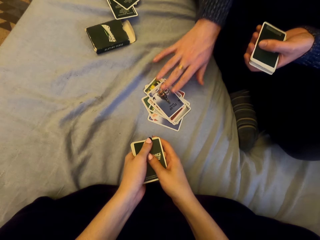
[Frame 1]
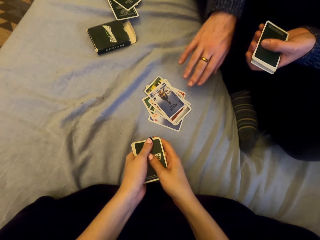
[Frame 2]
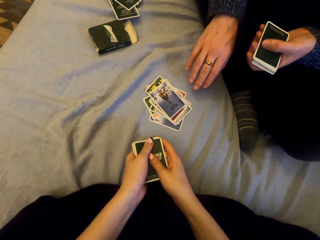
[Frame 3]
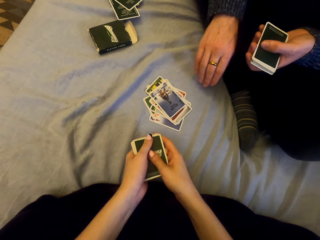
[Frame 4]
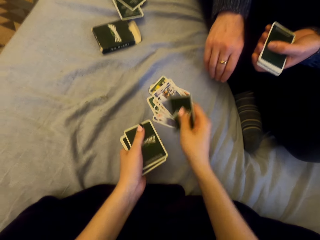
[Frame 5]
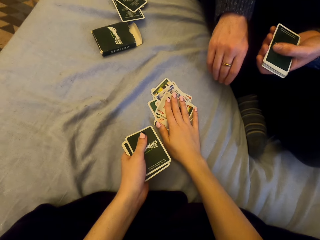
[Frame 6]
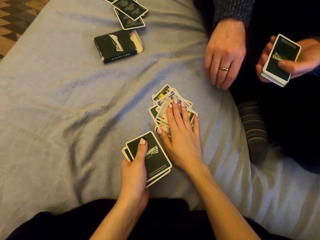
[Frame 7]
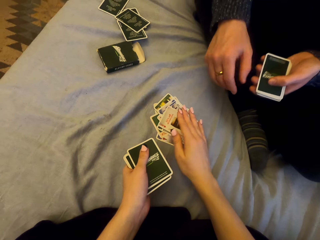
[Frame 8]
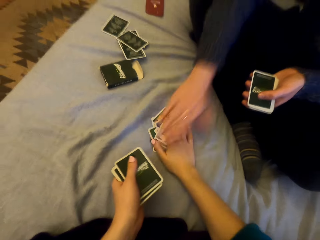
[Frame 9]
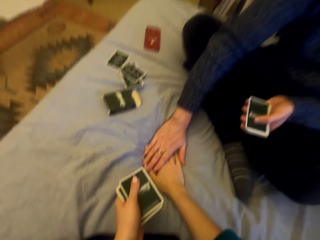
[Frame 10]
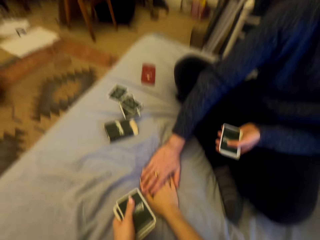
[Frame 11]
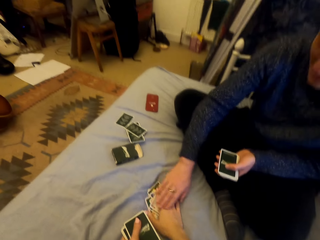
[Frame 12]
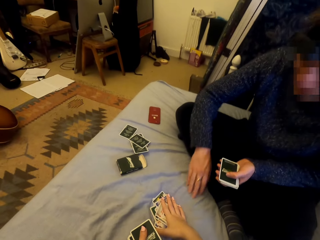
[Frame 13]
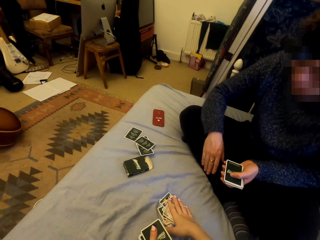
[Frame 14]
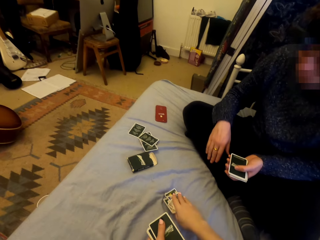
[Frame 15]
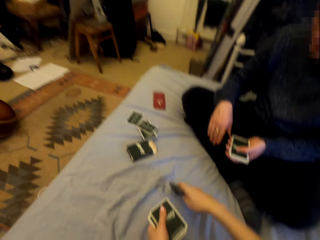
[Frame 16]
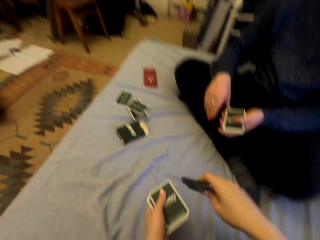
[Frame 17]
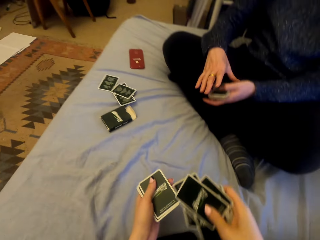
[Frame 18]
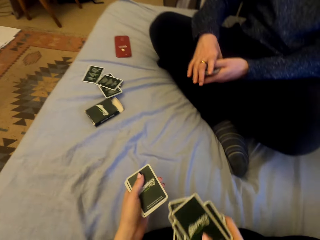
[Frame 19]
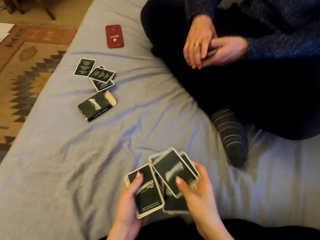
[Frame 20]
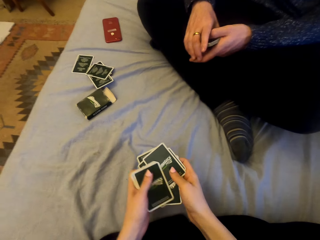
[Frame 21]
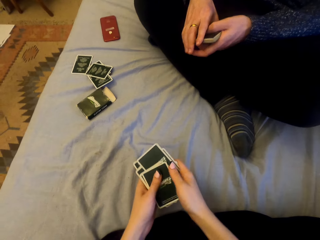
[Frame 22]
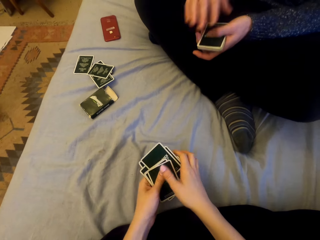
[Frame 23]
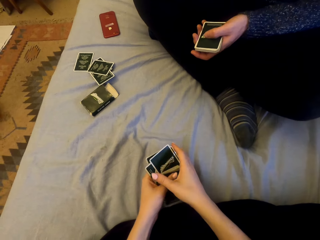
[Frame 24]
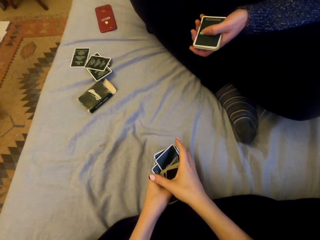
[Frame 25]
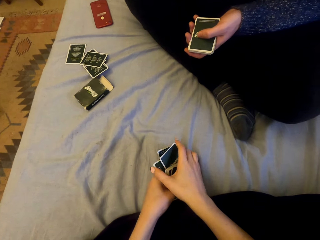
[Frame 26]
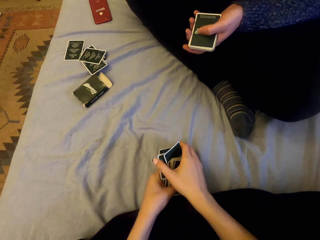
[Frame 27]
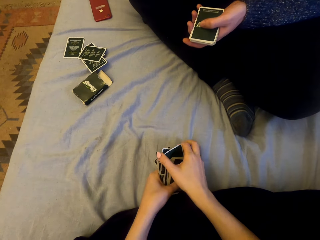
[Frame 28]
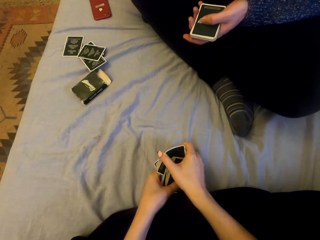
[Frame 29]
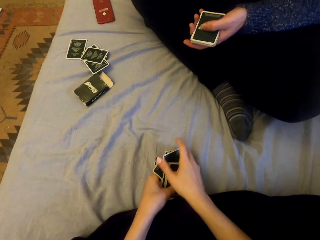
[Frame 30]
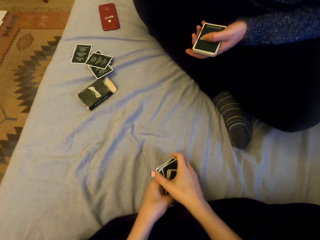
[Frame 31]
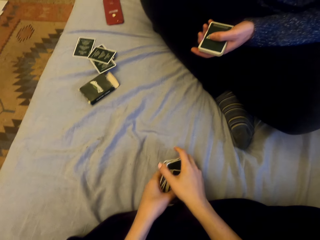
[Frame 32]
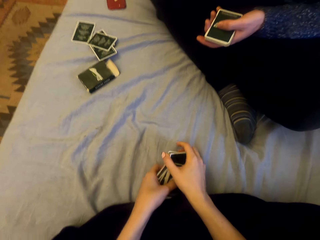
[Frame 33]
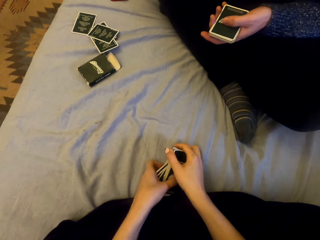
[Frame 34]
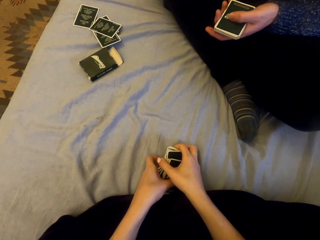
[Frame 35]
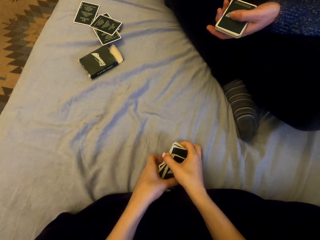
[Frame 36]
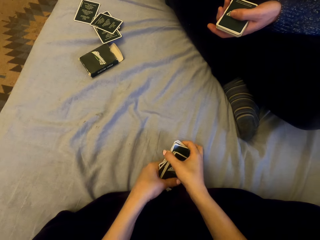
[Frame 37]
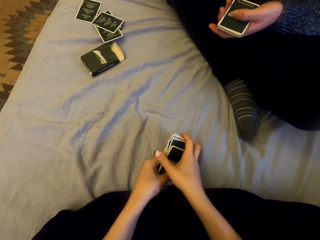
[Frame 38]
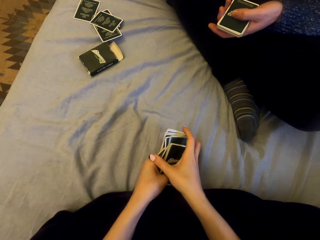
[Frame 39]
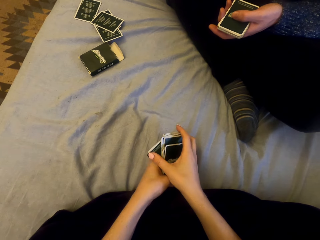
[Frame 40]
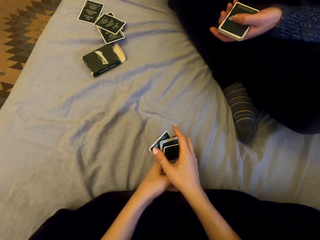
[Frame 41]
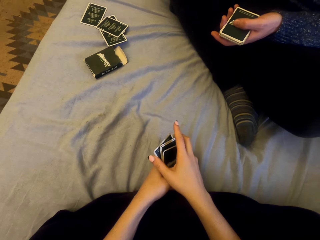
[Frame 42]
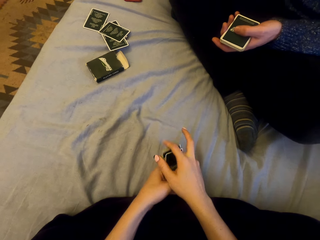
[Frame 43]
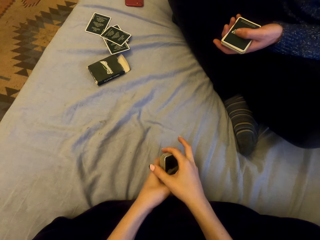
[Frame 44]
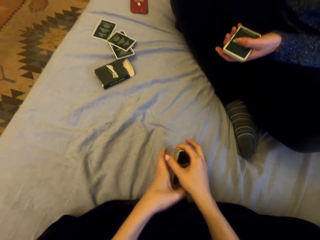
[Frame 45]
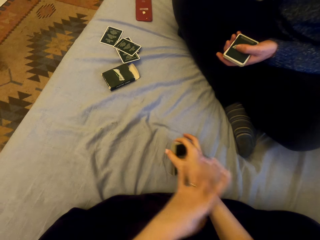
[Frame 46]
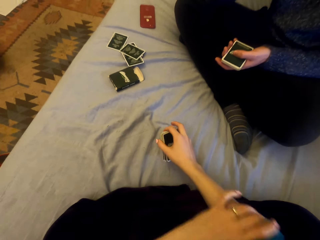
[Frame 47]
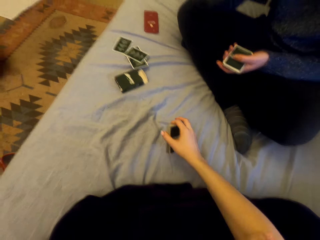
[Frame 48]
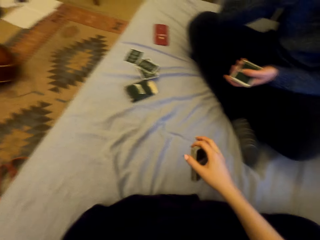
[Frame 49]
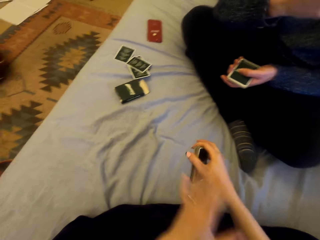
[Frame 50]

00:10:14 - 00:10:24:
A man puts the card down. The camera wearer puts the card down and touches the cards. The man touches the camera wearer's hands. The camera wearer picks the cards. They talk with the man.

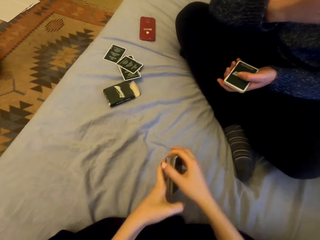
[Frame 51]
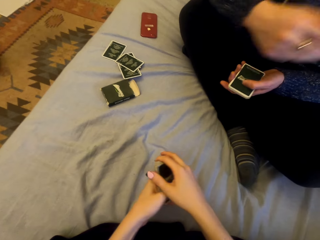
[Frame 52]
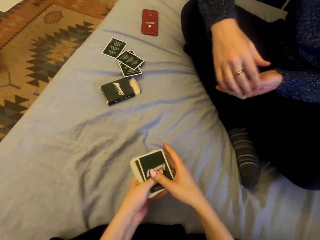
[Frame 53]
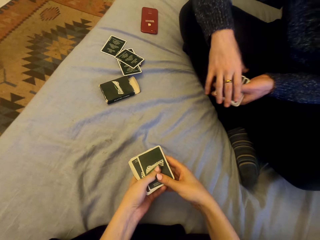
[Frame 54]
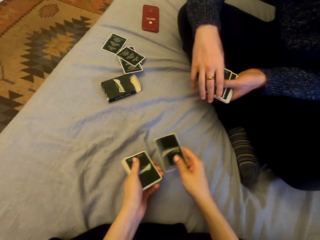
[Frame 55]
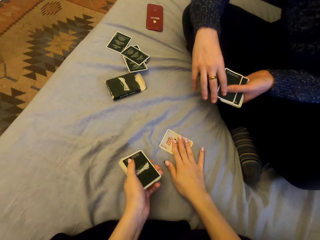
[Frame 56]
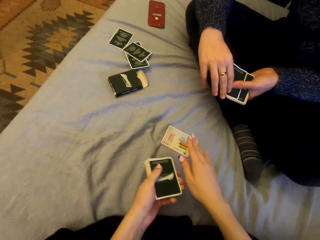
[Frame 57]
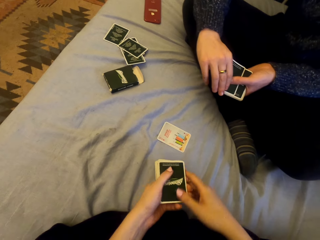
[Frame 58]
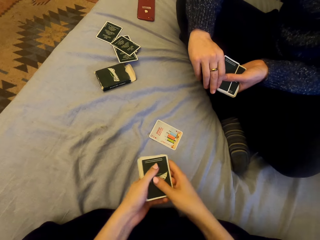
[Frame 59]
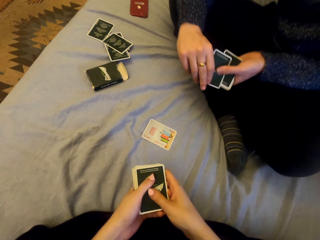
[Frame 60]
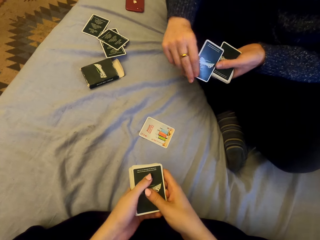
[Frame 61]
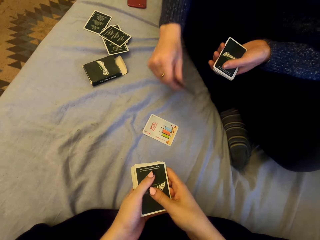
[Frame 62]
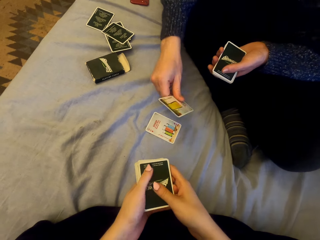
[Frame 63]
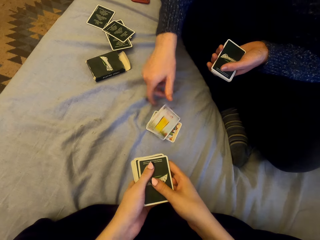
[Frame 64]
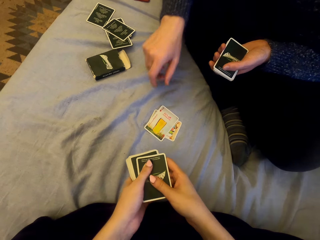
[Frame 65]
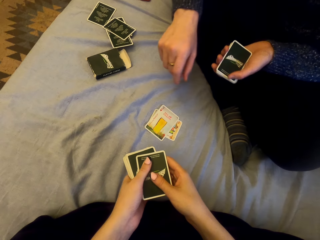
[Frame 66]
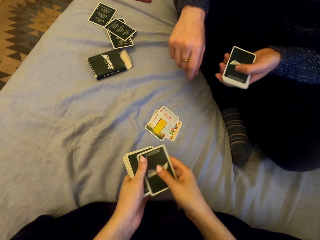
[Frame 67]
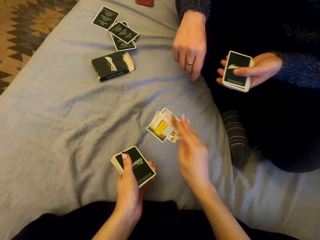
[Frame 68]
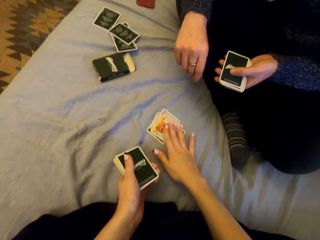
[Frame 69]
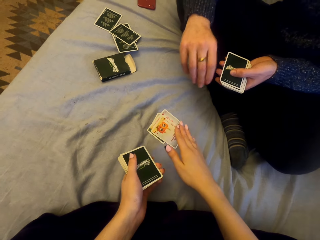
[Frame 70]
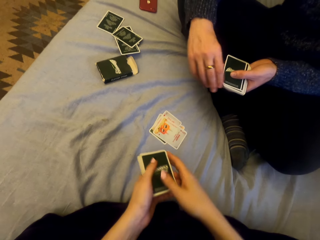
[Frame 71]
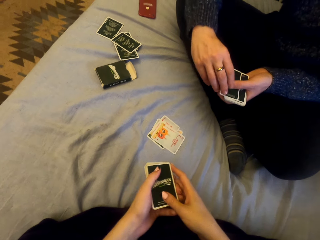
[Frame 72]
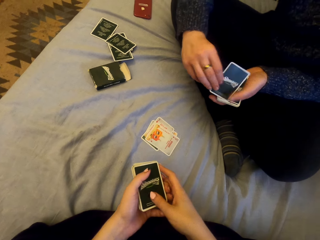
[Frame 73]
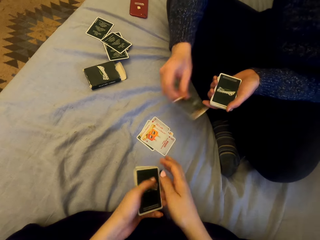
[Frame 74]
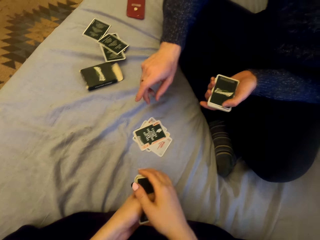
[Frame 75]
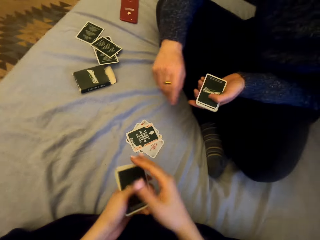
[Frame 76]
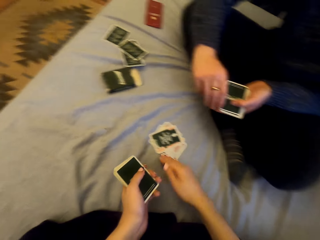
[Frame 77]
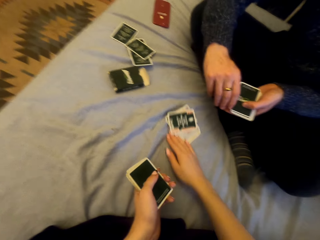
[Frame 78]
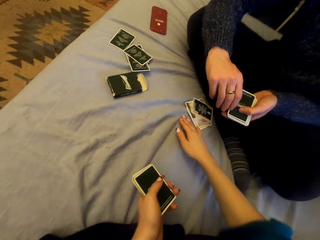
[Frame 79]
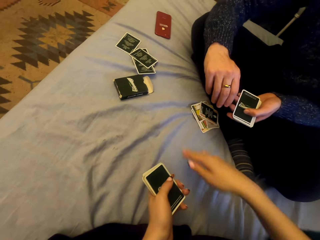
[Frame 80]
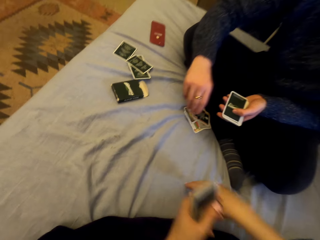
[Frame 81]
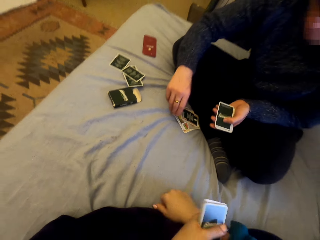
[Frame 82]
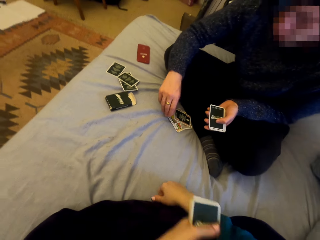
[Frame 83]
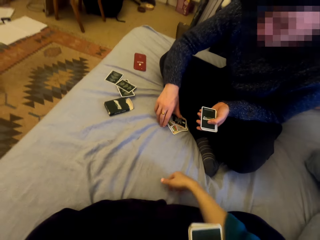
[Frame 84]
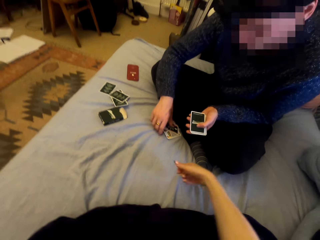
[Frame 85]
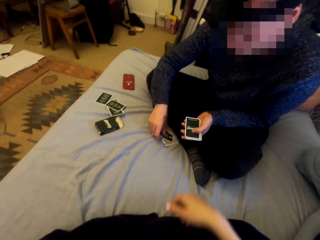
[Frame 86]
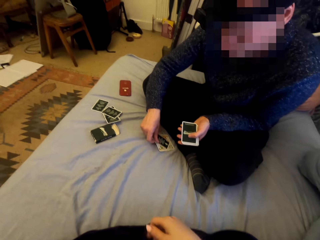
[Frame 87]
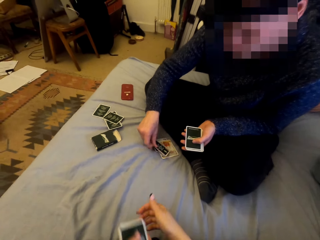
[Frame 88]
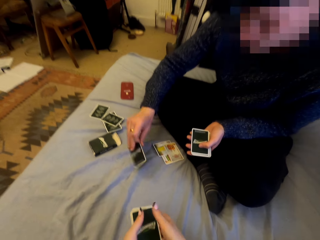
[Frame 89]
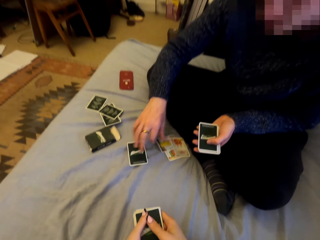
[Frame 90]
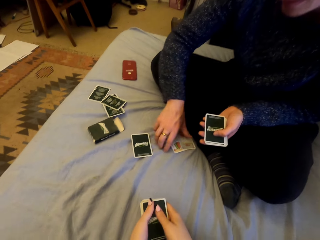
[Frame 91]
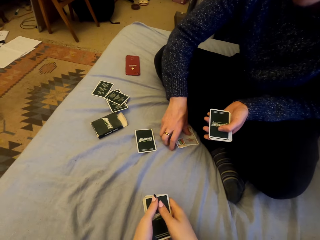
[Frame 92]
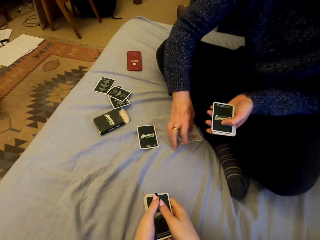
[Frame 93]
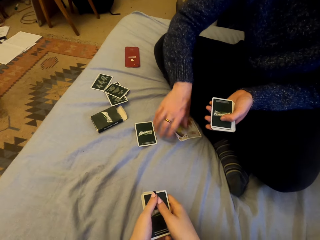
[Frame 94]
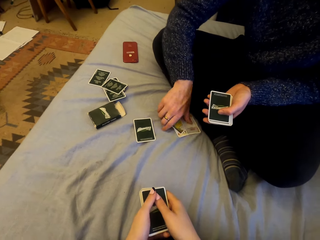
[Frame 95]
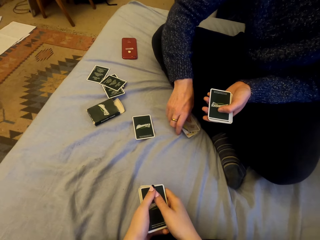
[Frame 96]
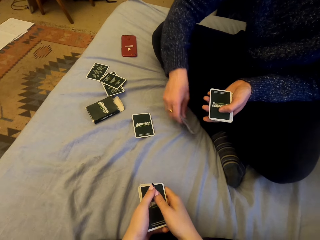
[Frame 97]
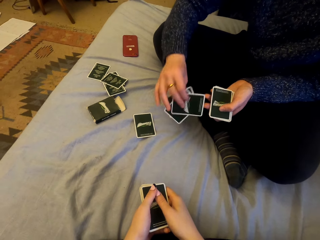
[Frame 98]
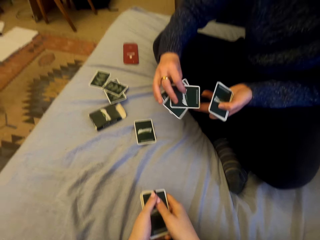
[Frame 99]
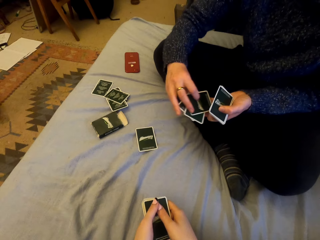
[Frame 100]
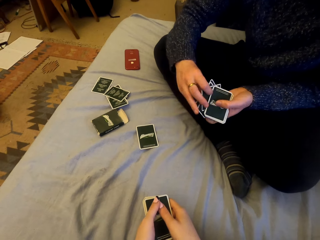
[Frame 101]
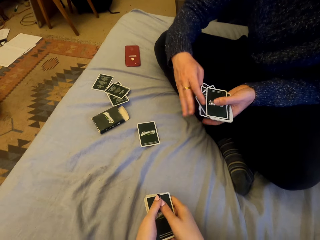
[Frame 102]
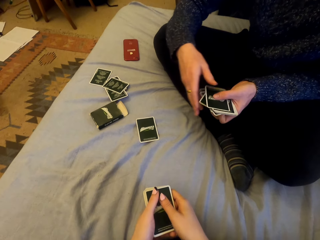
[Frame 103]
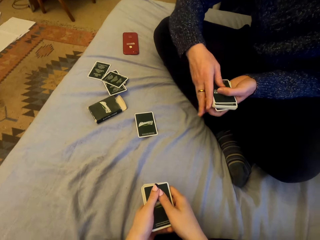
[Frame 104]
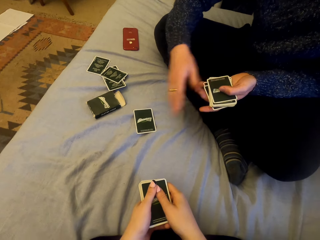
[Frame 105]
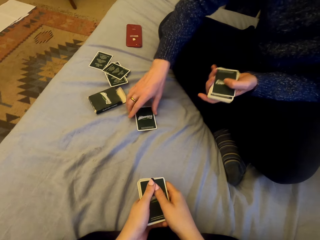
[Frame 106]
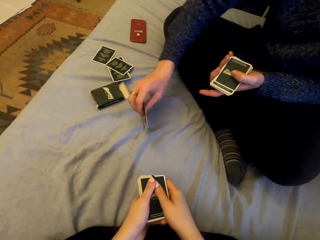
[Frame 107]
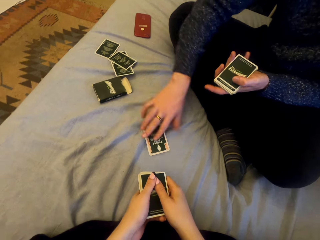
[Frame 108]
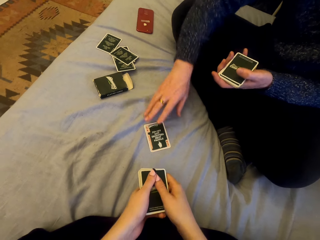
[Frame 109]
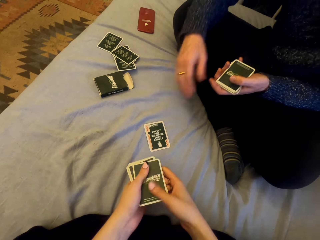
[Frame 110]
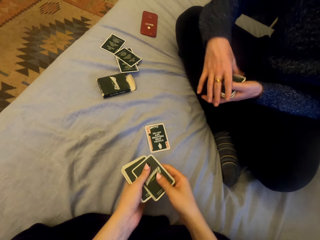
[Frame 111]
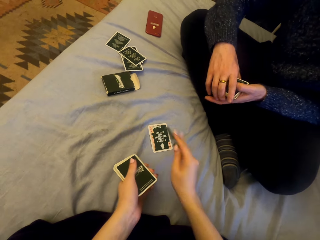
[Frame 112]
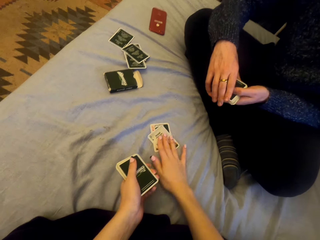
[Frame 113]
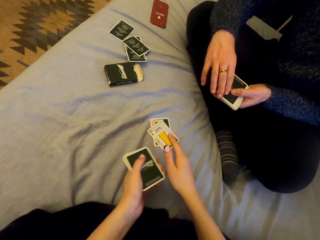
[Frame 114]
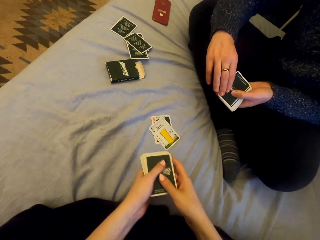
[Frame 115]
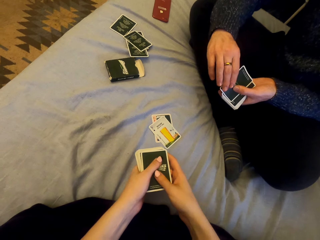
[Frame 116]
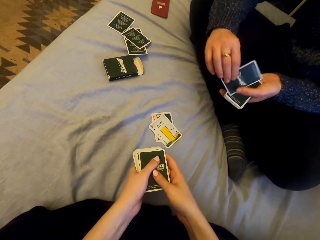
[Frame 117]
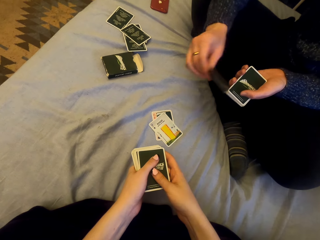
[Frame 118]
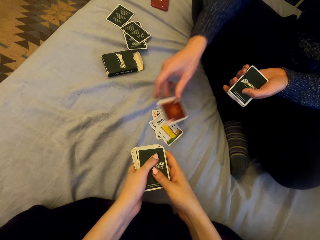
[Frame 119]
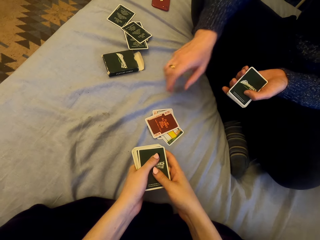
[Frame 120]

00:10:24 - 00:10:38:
The camera wearer plays cards with a man. They put the card down. The man puts the card down. The camera wearer puts the card down and moves the cards. The man puts the card down, picks the cards, plays cards with the camera wearer and puts the card down. The camera wearer puts the card down.
